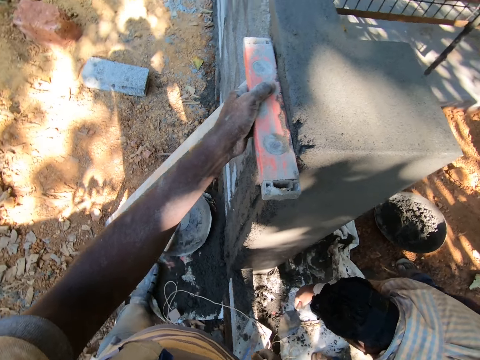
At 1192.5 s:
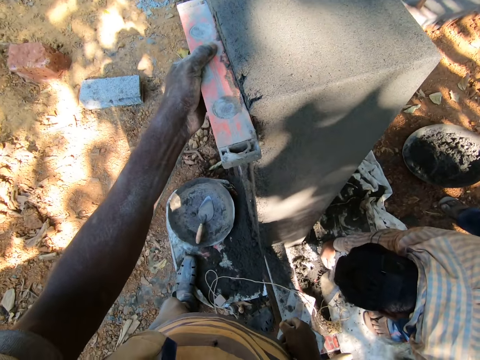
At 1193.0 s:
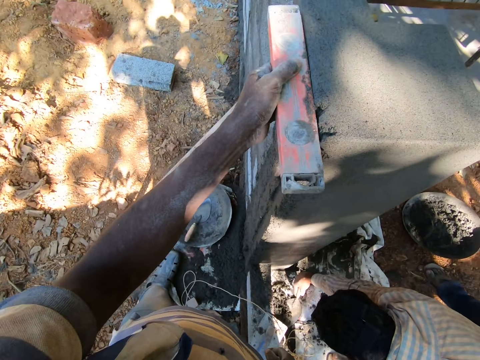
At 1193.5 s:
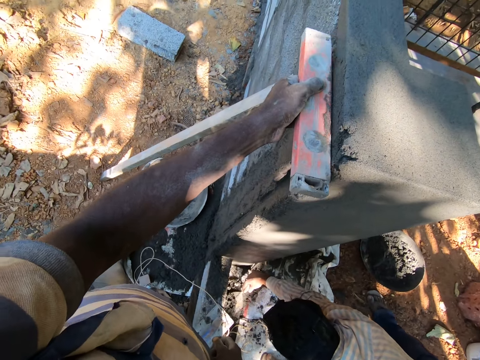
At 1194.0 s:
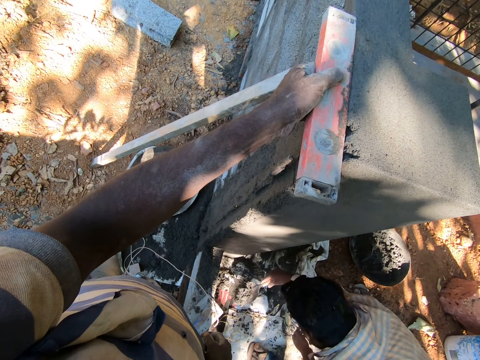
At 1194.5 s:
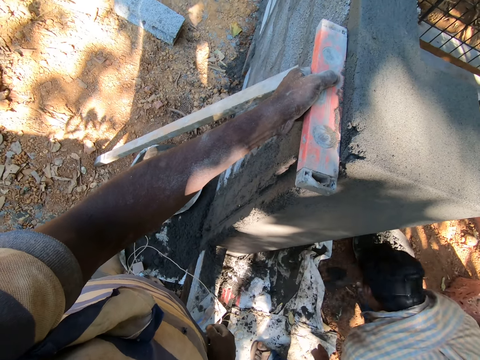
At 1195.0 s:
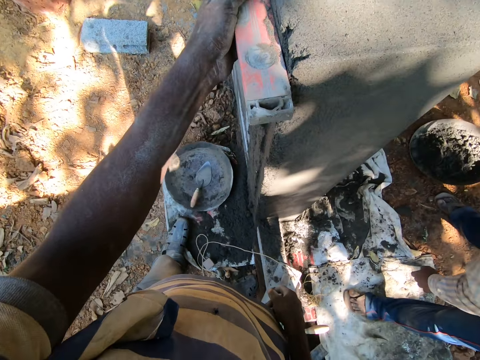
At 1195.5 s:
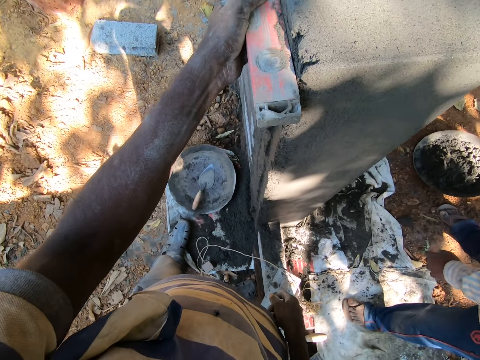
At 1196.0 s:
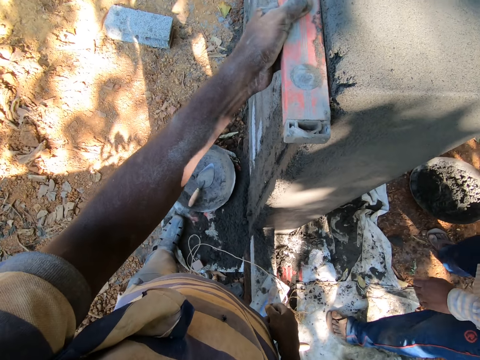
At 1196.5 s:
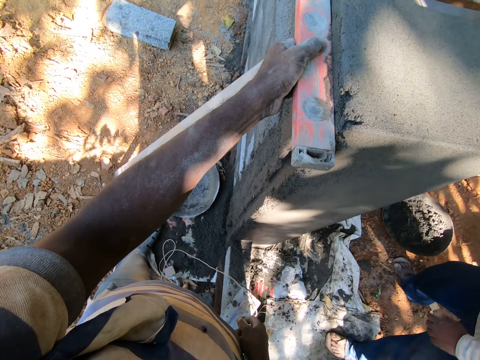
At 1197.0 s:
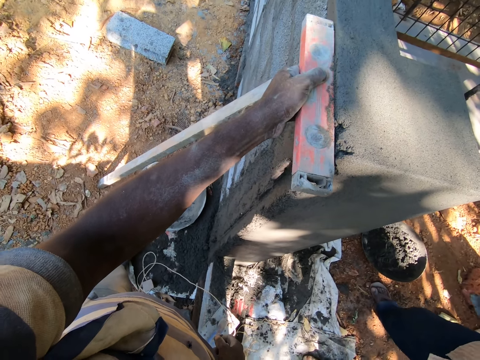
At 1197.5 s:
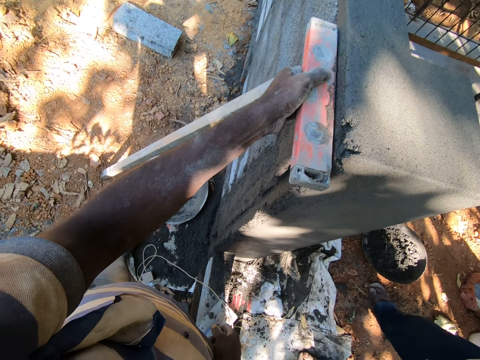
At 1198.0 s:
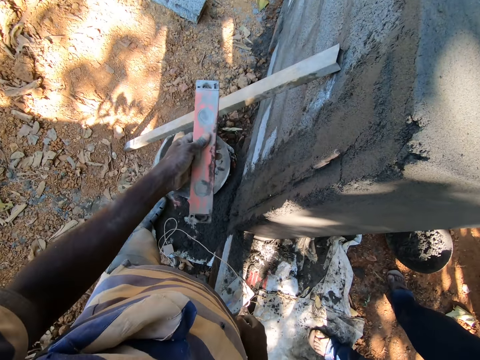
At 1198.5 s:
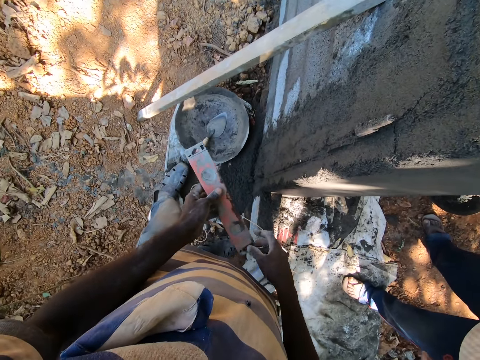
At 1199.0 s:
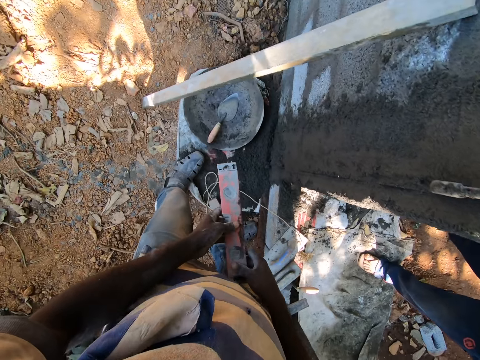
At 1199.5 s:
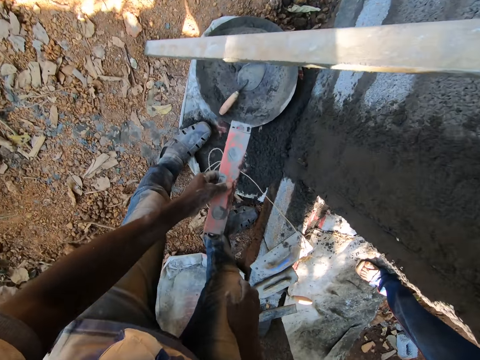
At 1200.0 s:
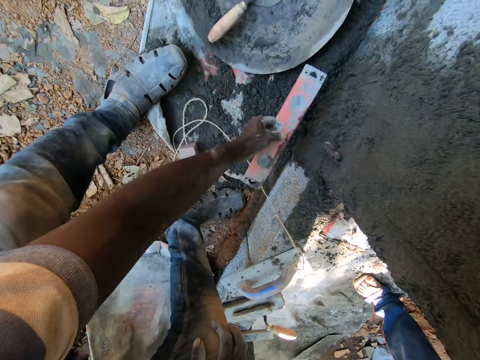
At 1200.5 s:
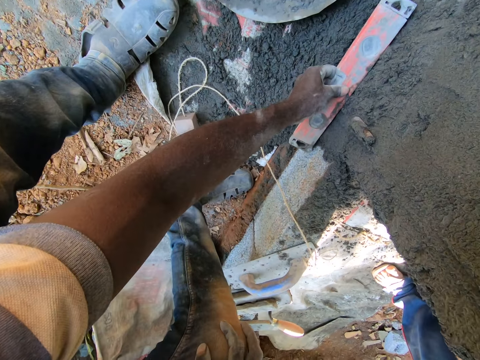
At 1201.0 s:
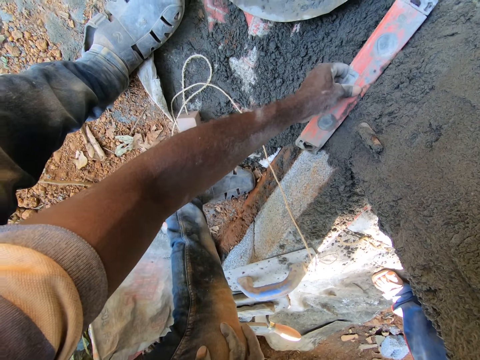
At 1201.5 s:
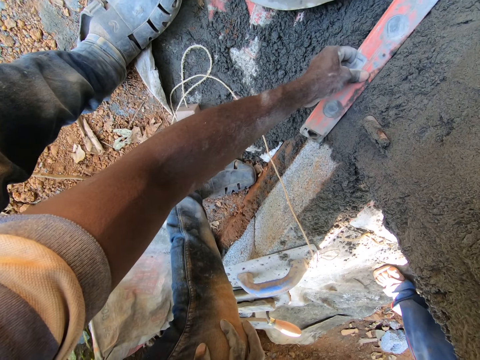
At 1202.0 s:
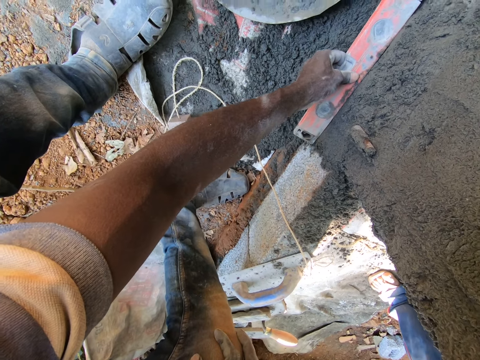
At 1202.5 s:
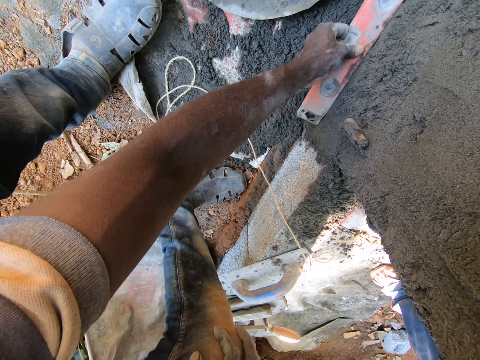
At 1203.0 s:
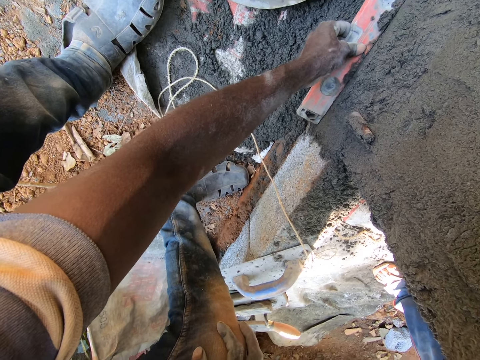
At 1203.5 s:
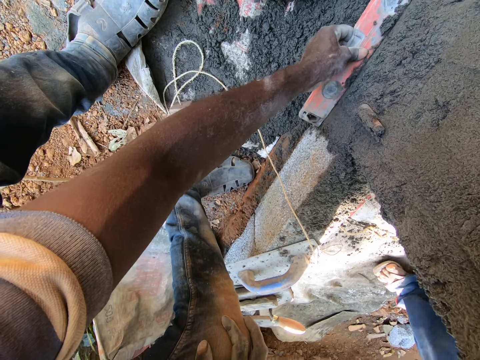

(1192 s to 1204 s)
A man scoops cement from the ground with the trowel with his right hand. The man throws the cement in the headpan with the trowel with his right hand. The camera wearer holds the spirit level with both hands. He transfers the spirit level from both hands to his left hand. He scrapes cement from the wall with the spirit level with his left hand. He flattens the concrete on the lower side.

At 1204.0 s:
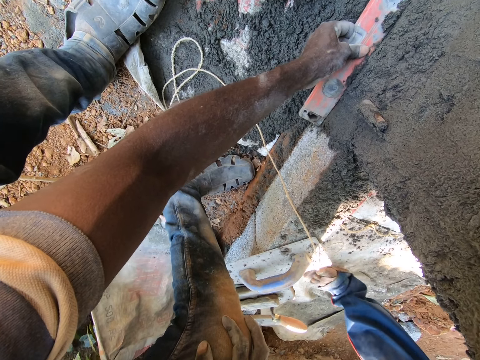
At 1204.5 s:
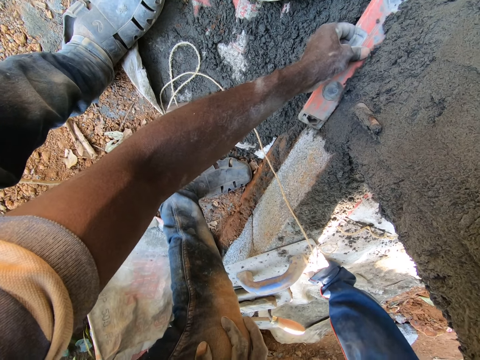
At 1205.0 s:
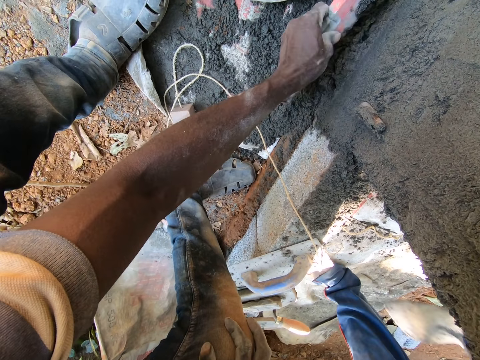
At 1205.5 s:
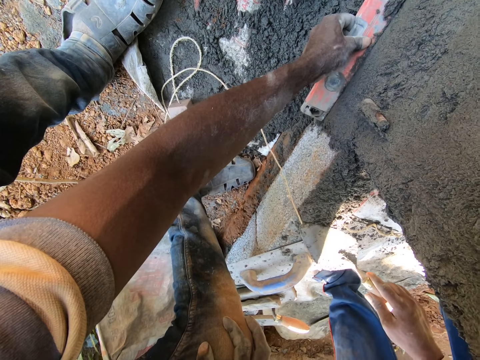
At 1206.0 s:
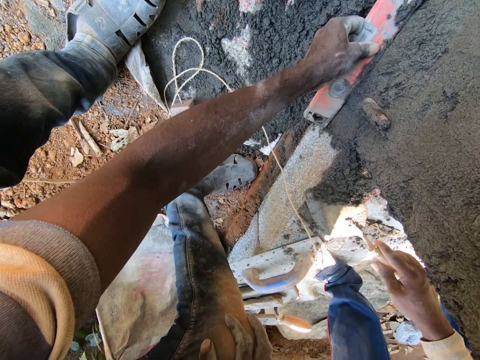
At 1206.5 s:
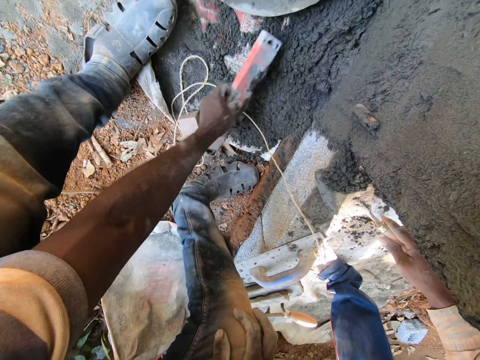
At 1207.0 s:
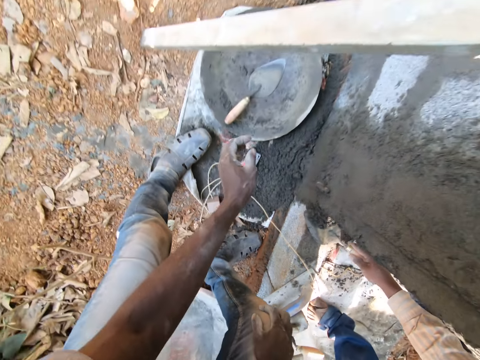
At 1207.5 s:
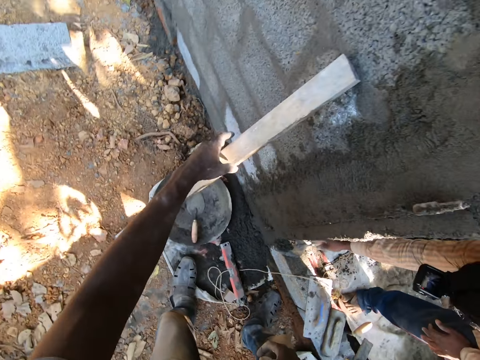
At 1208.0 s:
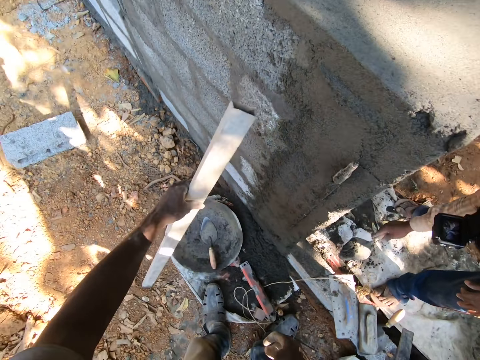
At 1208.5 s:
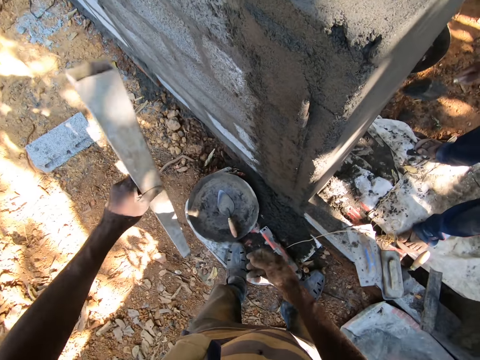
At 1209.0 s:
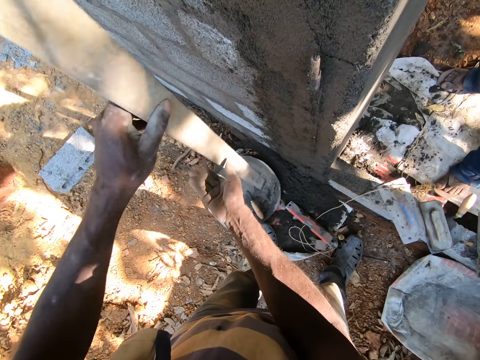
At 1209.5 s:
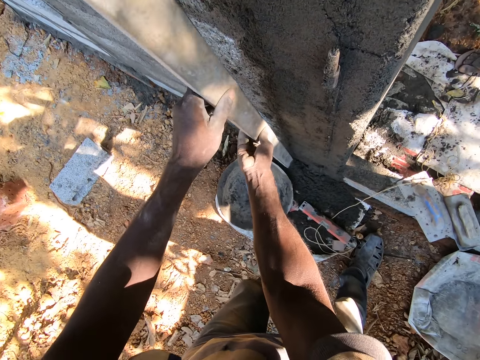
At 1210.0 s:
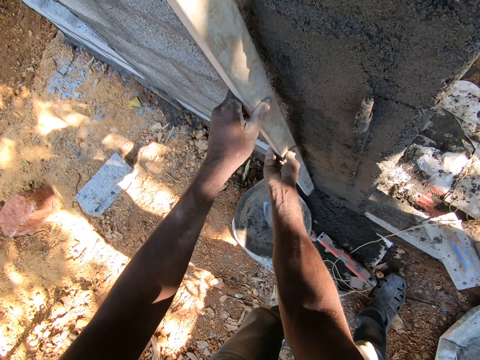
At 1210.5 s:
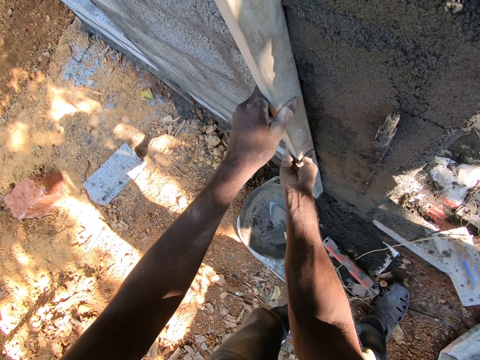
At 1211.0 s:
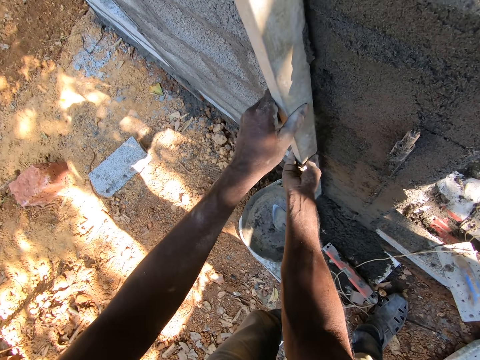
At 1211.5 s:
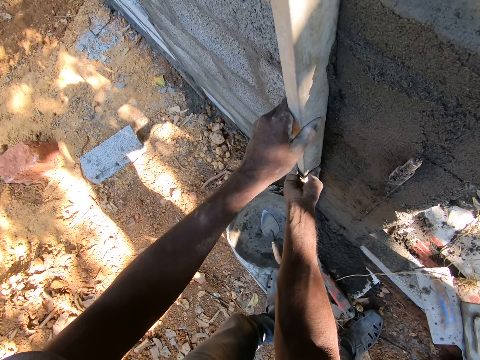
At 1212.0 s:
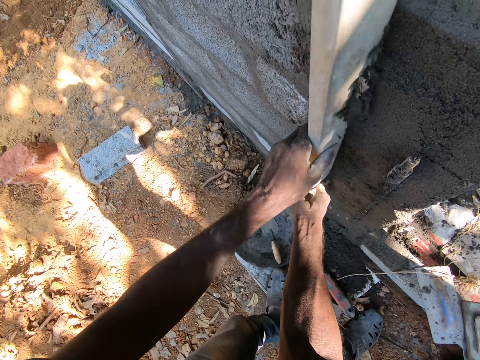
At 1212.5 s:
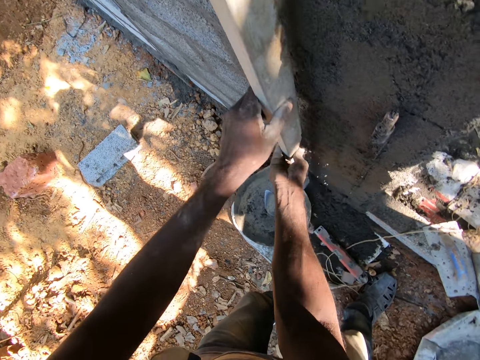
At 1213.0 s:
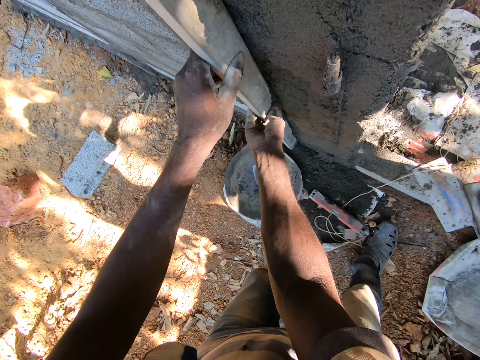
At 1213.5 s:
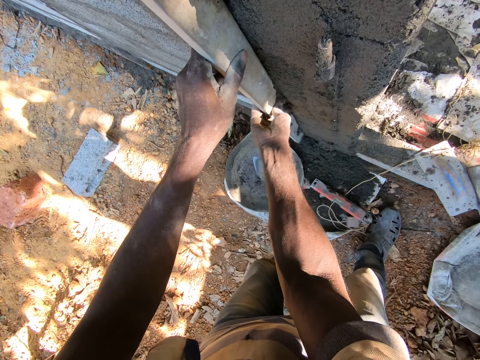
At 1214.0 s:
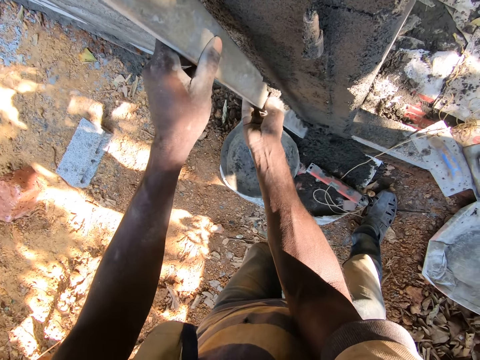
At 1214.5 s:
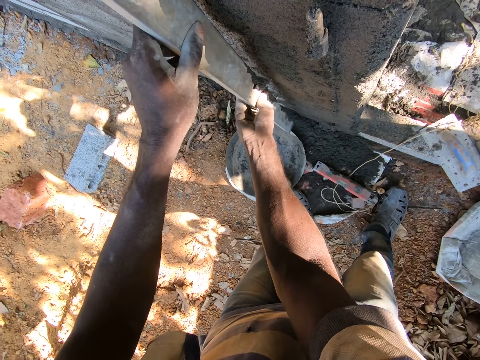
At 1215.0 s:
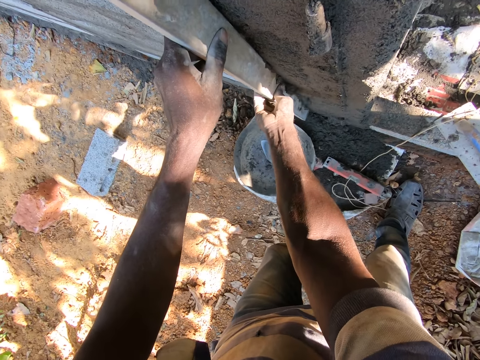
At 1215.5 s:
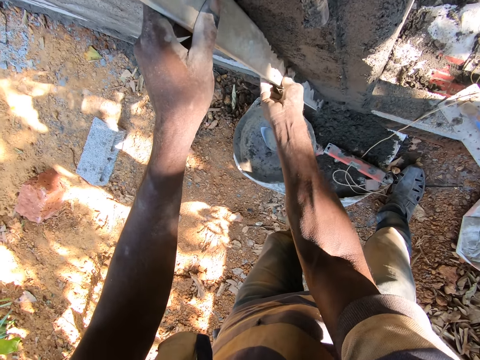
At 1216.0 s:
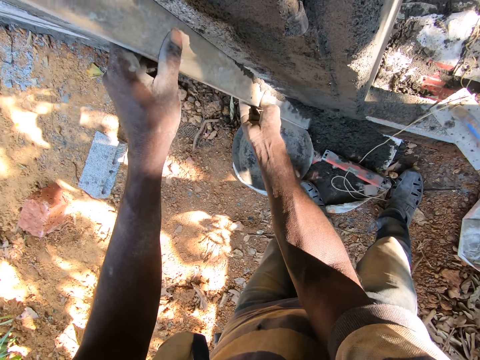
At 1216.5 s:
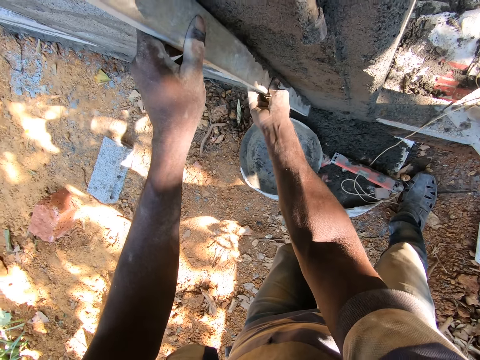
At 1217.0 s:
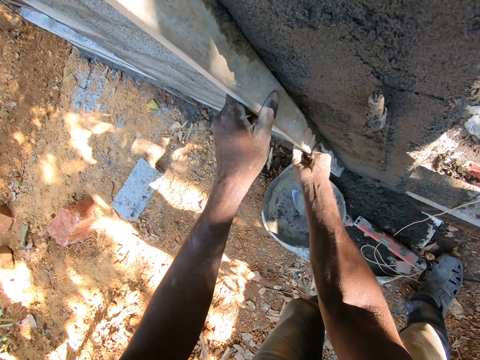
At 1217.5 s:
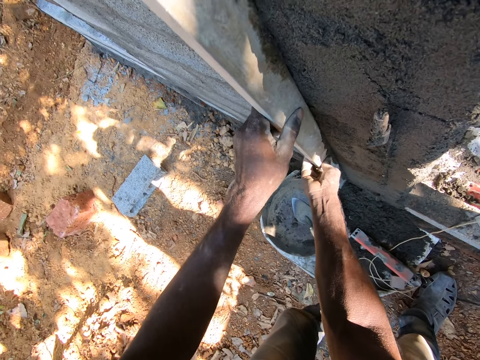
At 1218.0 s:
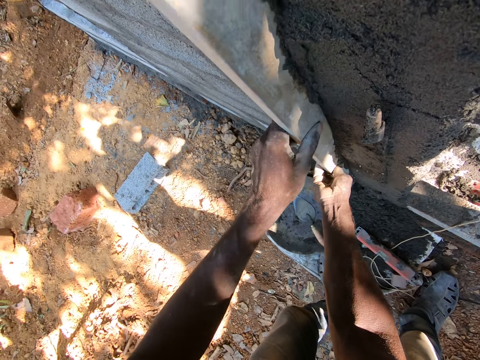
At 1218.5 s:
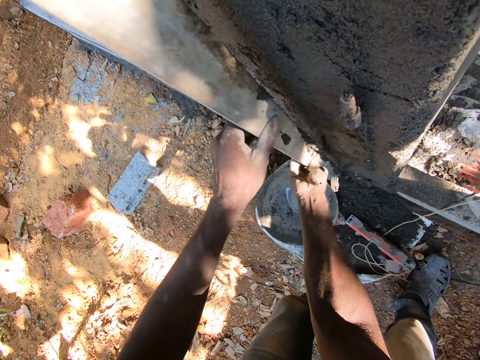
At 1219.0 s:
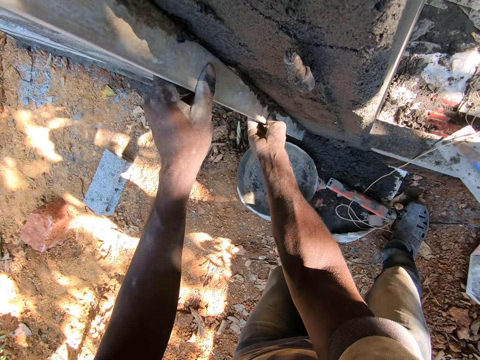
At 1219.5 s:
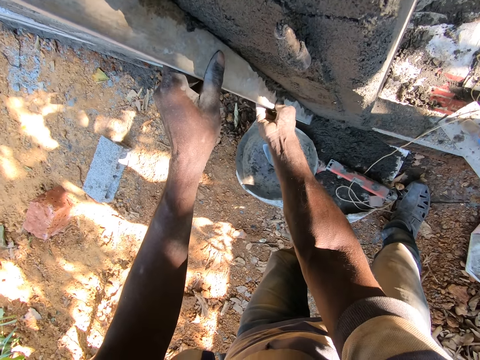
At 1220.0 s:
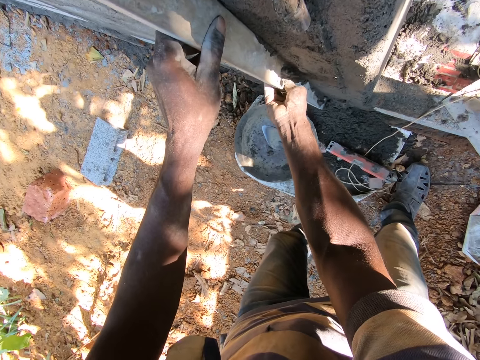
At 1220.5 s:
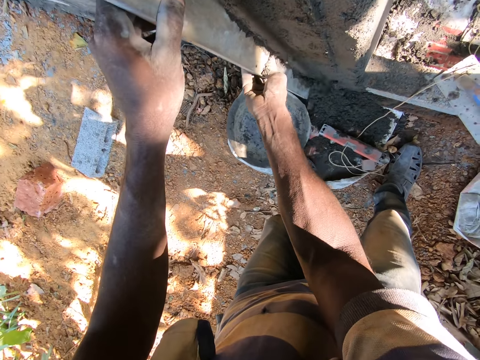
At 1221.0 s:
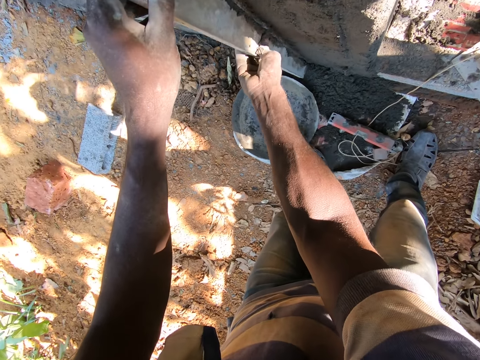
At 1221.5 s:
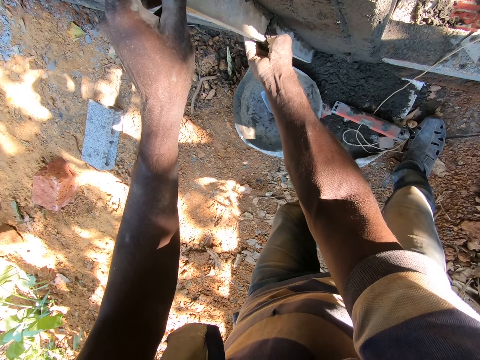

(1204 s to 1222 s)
A man scoops cement from the platform with the trowel with his right hand. The camera wearer drops the spirit level on the ground with his left hand. He picks up the bar from the wall with his left hand. The man throws the cement in the headpan with the trowel with his right hand. The camera wearer holds the bar with both hands. He removes cement from the wall with the bar with both hands. He flattens the concrete with the wood.
